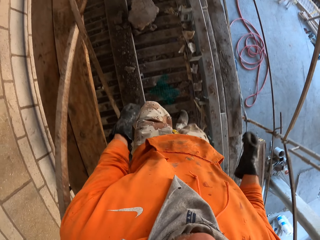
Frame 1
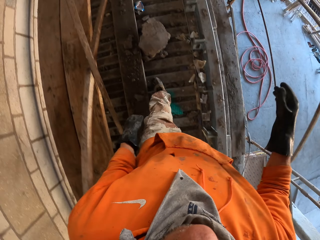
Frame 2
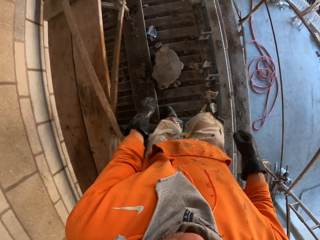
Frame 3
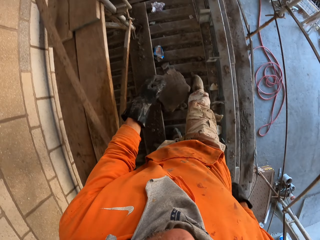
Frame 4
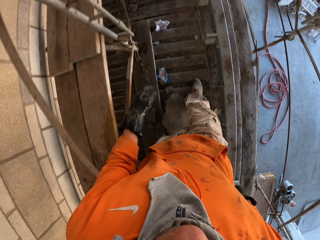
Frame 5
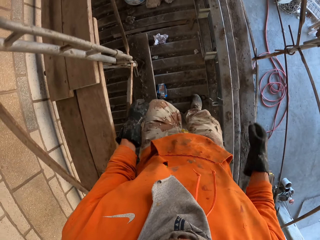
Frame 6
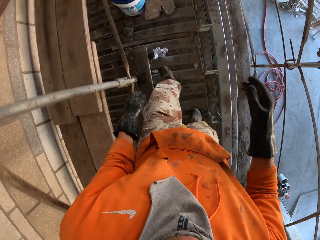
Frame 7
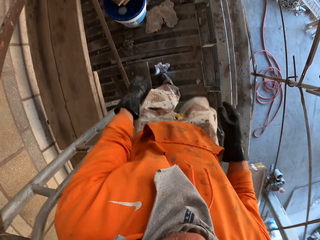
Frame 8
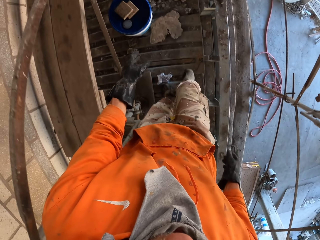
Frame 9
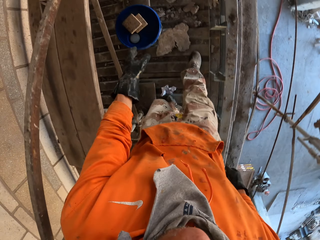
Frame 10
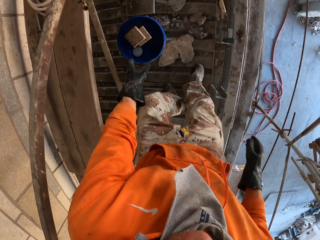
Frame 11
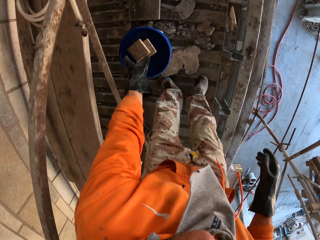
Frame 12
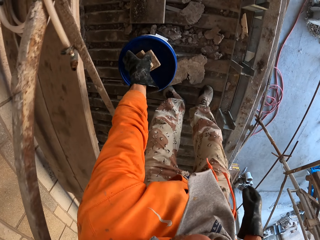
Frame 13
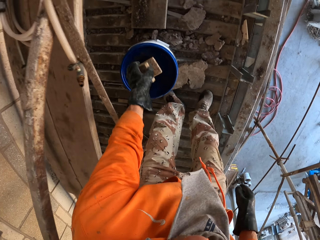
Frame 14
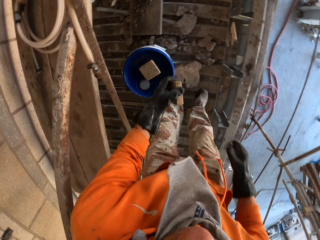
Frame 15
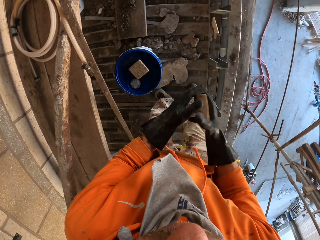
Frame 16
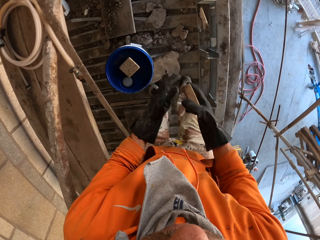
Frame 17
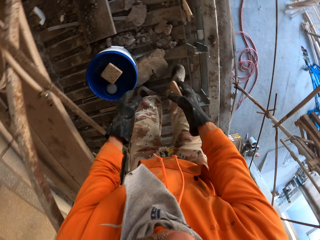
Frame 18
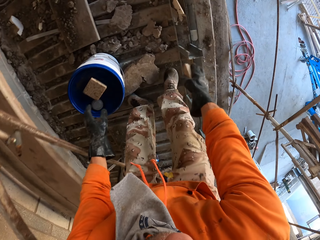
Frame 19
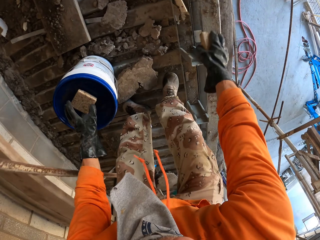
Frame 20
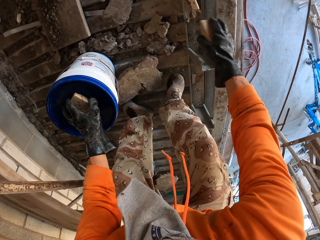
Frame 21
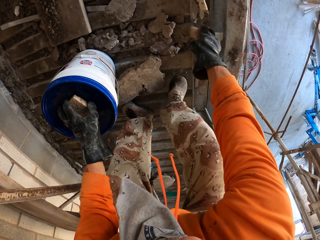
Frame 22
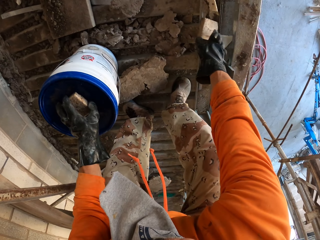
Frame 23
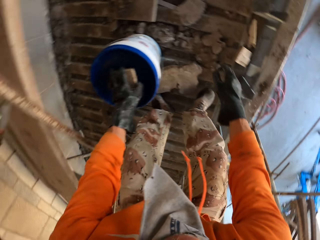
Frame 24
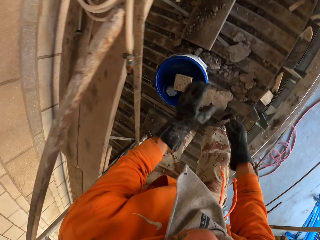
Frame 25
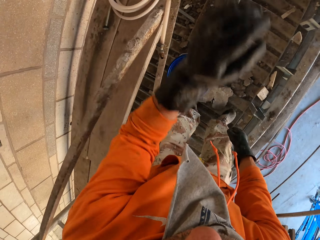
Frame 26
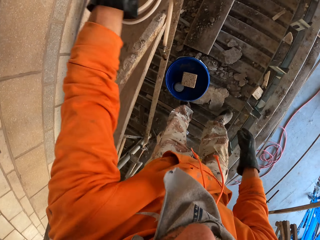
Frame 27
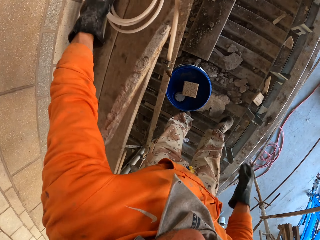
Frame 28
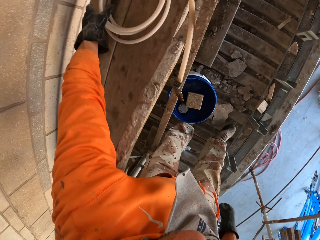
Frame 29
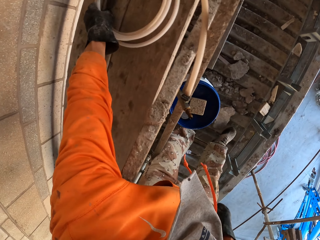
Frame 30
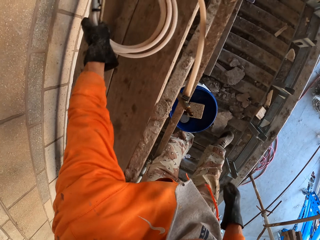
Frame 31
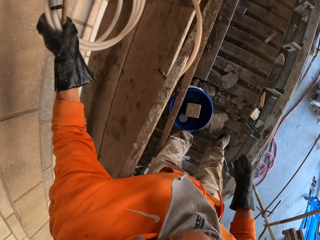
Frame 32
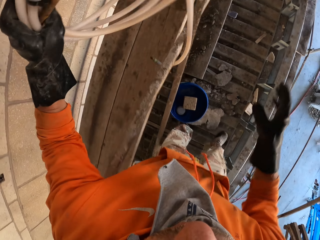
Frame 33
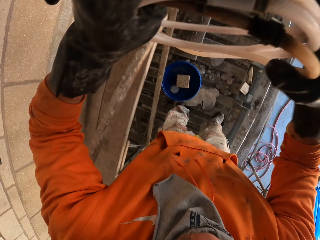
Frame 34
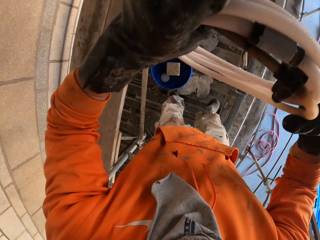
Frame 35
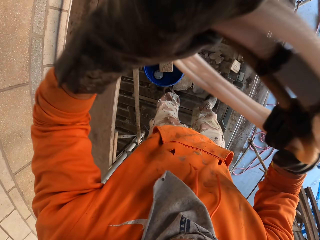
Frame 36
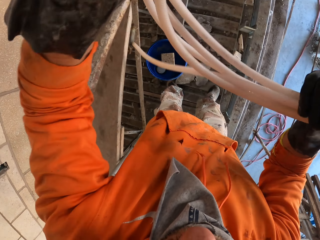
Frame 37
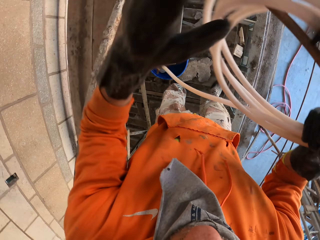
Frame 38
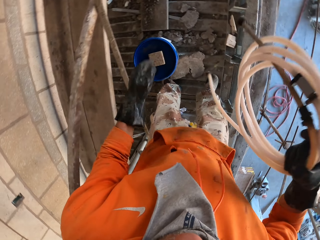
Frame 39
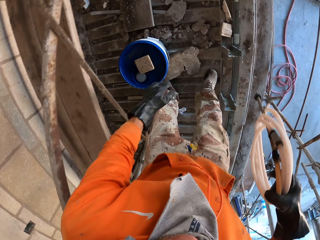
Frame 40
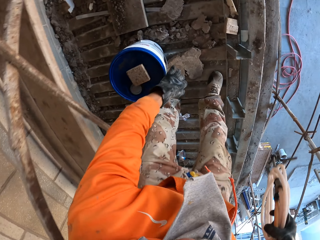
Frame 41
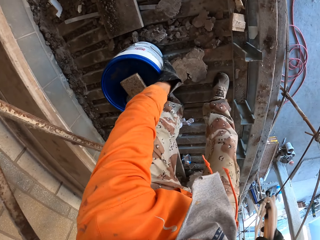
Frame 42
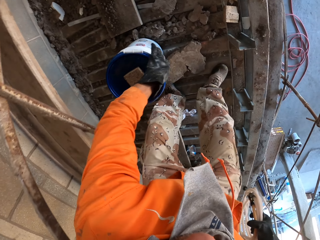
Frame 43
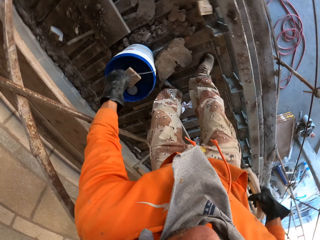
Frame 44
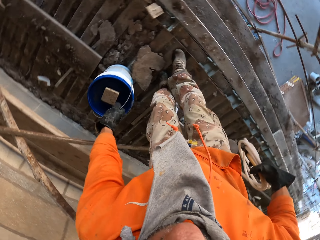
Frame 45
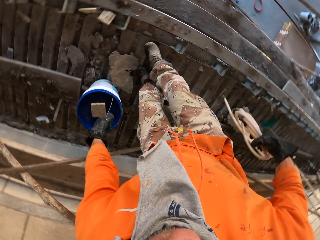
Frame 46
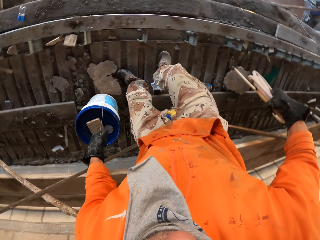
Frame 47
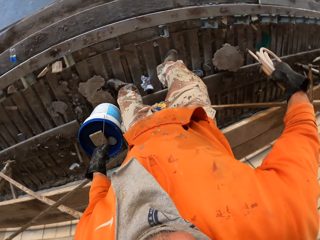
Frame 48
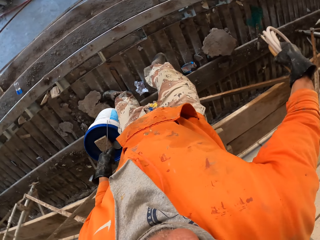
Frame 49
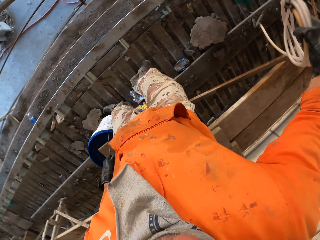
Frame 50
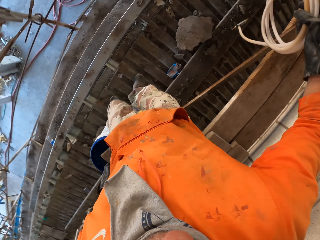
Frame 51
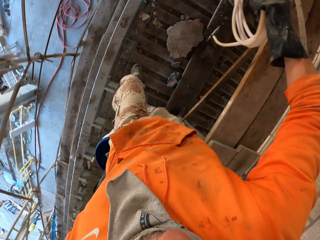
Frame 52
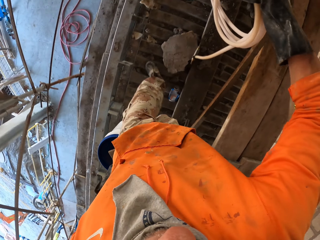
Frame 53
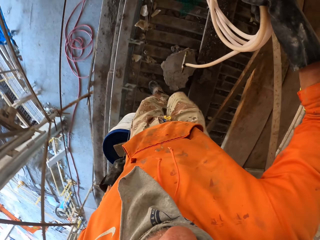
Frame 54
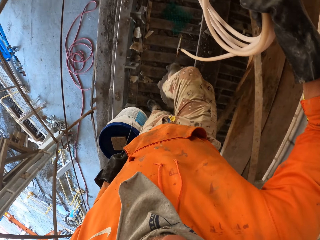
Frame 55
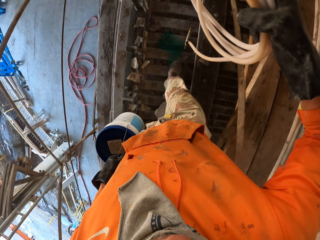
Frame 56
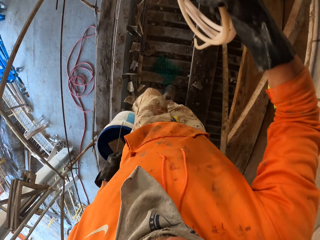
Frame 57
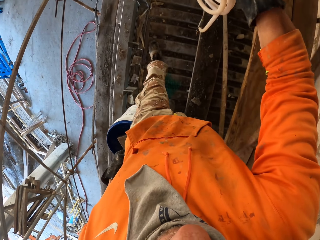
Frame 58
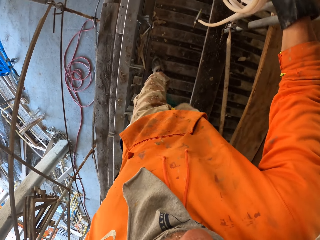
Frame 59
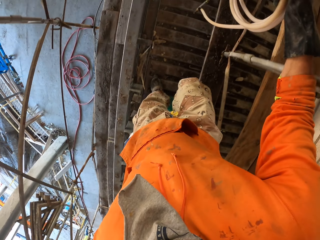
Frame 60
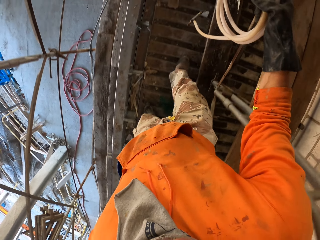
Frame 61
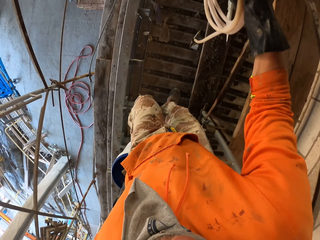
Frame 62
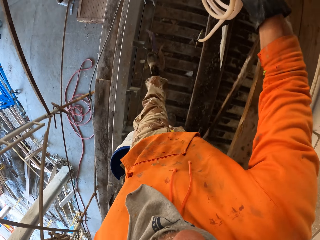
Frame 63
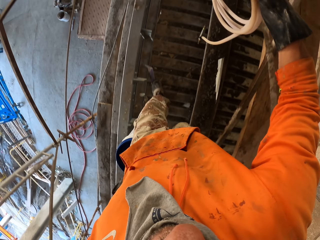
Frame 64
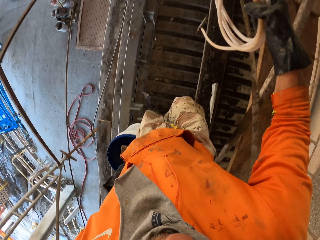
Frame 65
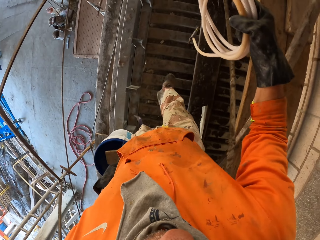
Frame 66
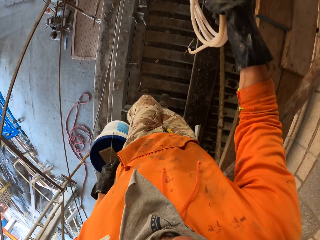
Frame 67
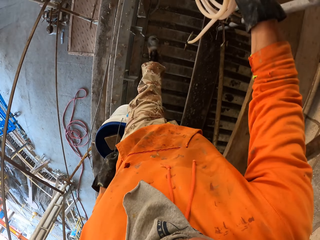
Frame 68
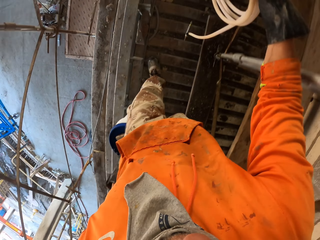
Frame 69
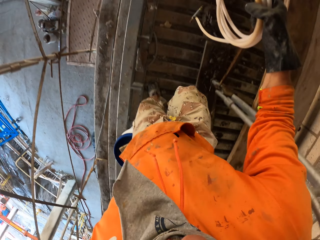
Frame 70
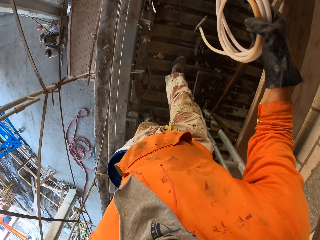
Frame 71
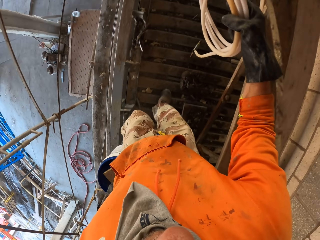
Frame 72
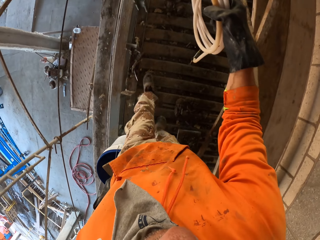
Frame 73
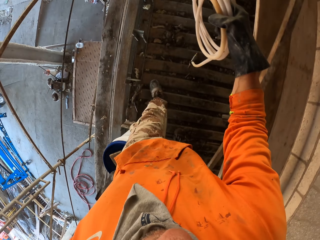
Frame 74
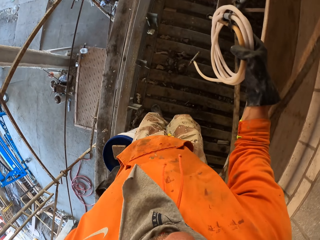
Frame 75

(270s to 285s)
The camera wearer takes a piece of wood from the container. They put the piece of wood on the right hand. They put the piece of wood on the scaffold. They take a hose pipe. They put something down. They pass the pipe to the right hand. They take the container bucket. They walk on the scaffold in the construction site.

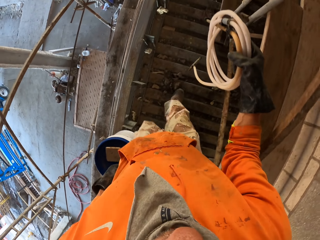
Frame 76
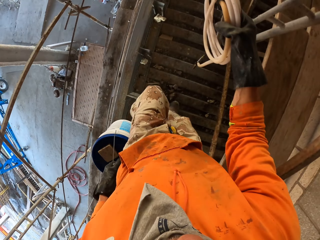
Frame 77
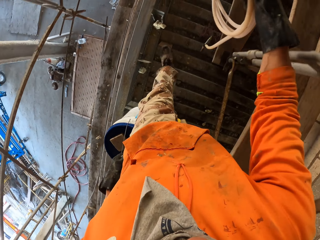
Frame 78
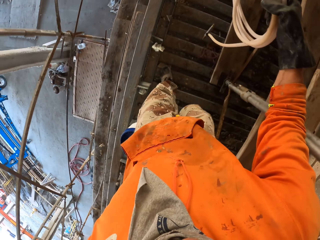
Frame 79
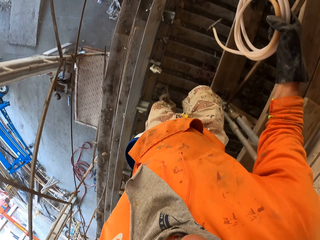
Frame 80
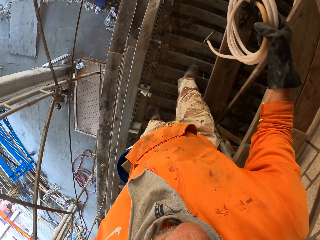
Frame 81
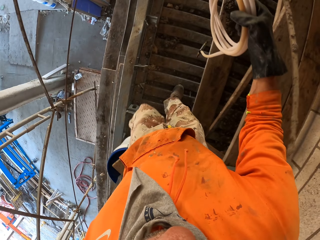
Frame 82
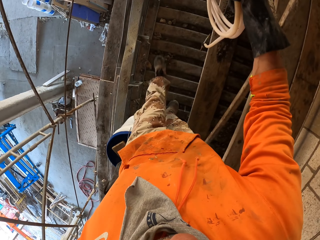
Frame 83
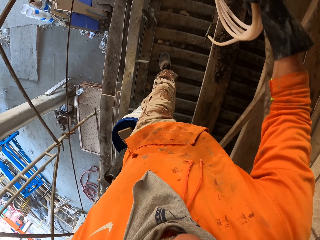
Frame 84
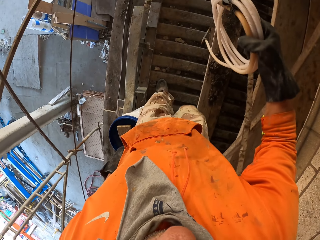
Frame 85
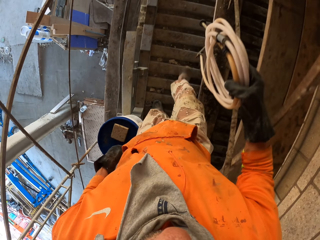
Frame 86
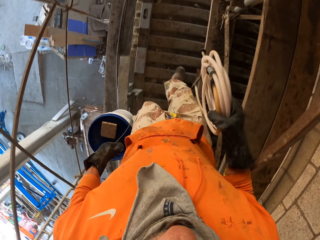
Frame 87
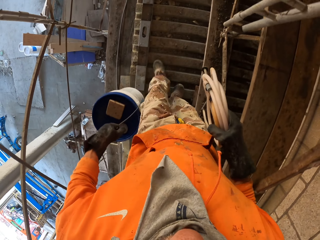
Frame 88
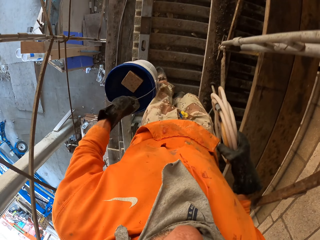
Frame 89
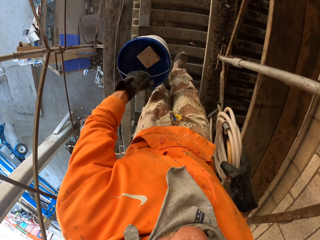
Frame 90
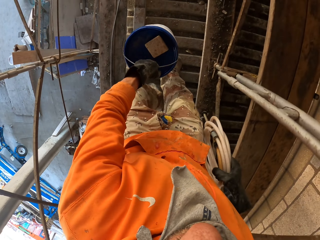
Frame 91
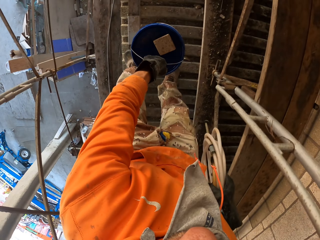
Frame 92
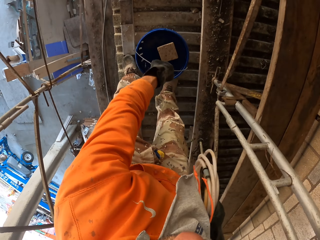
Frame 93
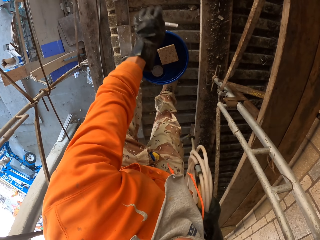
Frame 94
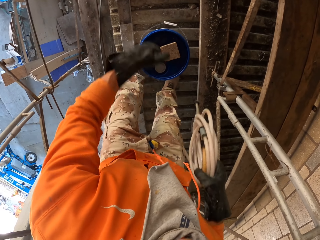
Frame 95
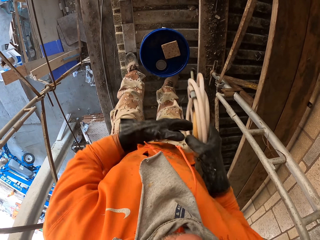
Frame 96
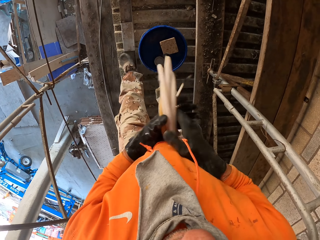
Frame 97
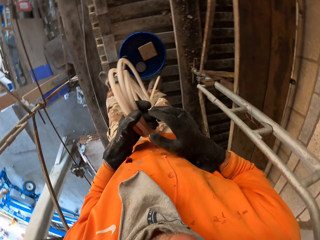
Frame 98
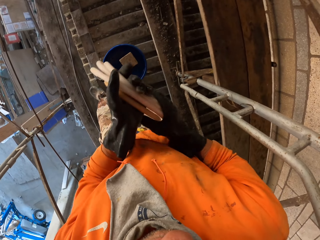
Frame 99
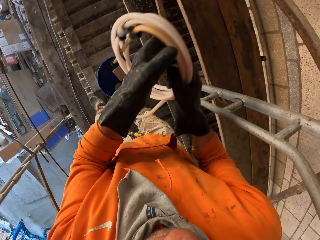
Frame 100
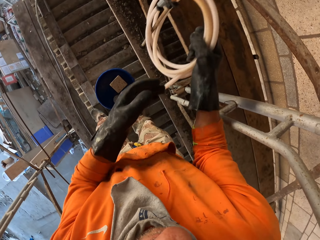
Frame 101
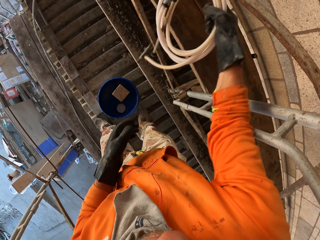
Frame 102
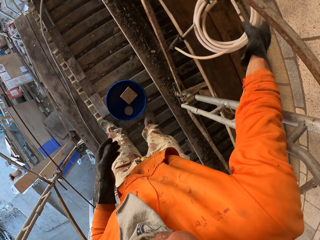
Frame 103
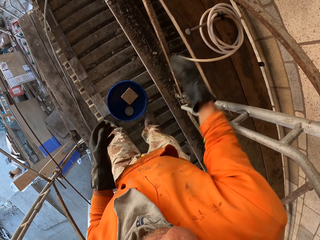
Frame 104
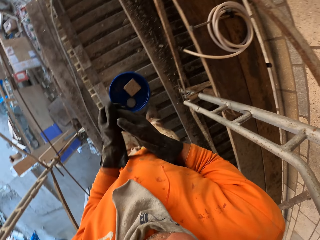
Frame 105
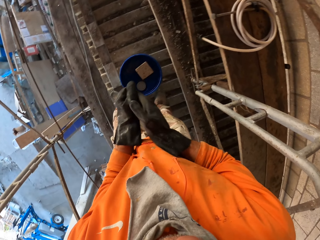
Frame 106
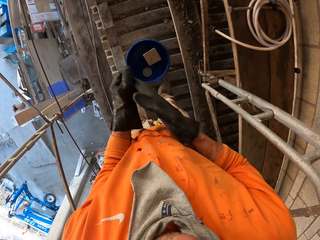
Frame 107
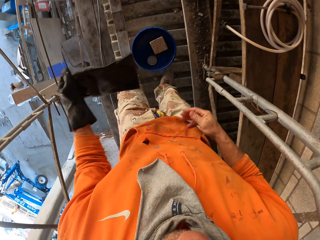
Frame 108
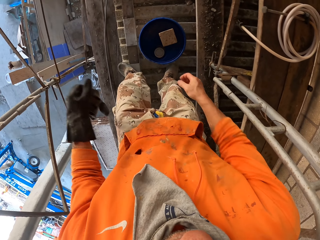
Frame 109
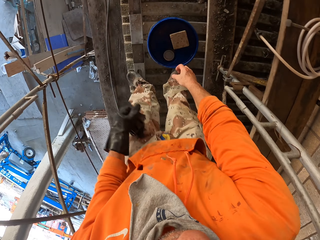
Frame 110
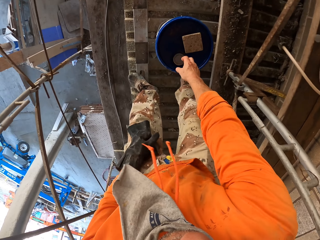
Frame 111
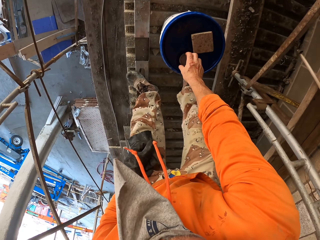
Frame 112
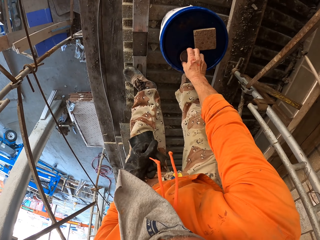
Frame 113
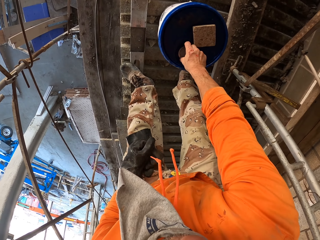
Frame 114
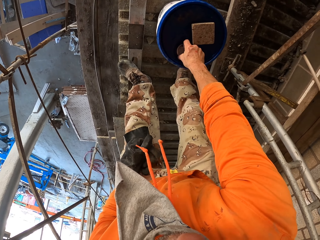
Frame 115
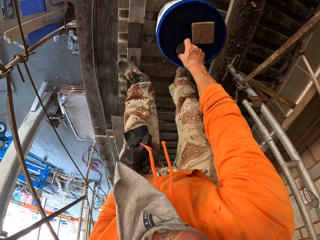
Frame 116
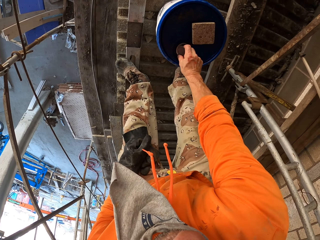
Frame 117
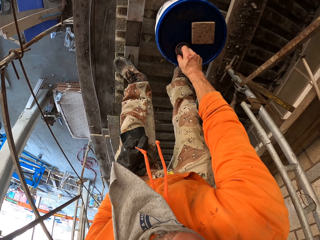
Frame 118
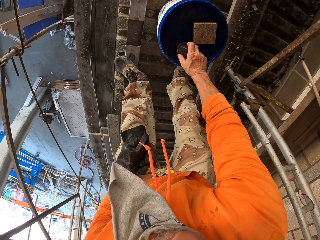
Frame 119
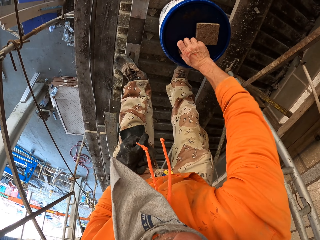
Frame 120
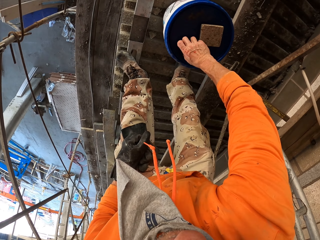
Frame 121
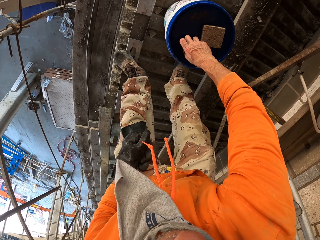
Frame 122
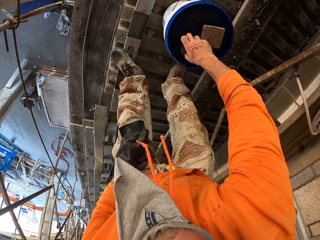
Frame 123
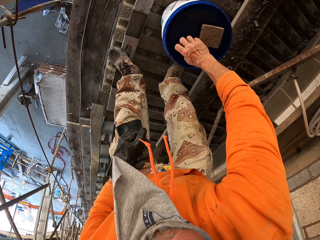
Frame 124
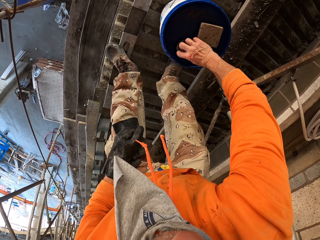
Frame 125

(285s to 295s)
The camera wearer puts a bucket down. They hold the hosepipe. They hold the hosepipe again. They drop the hose pipe. They remove a glove. They remove a lid from the container.
